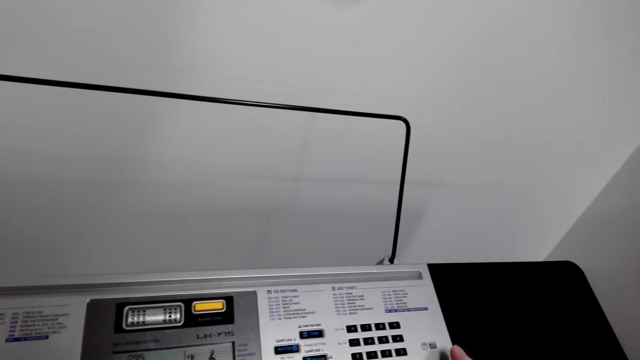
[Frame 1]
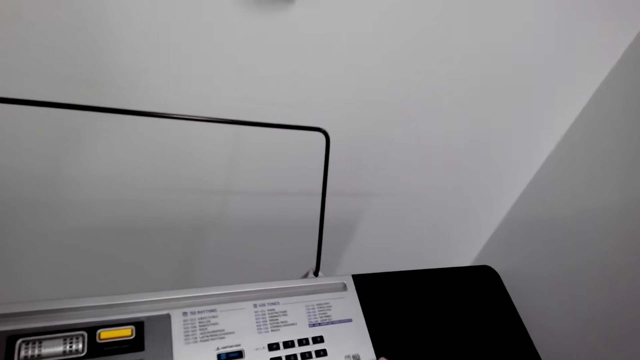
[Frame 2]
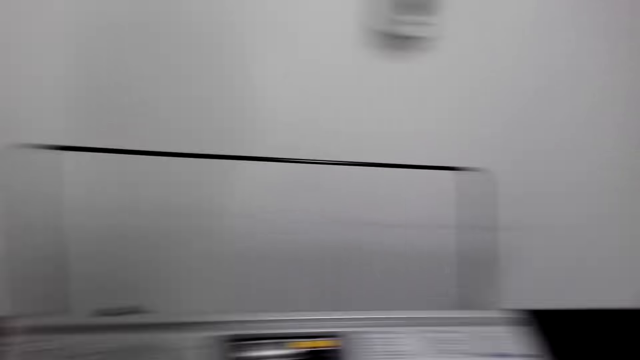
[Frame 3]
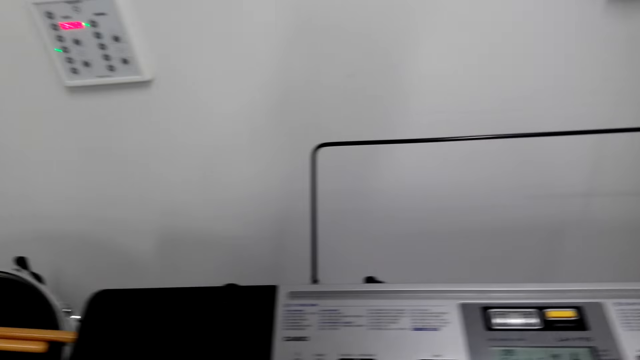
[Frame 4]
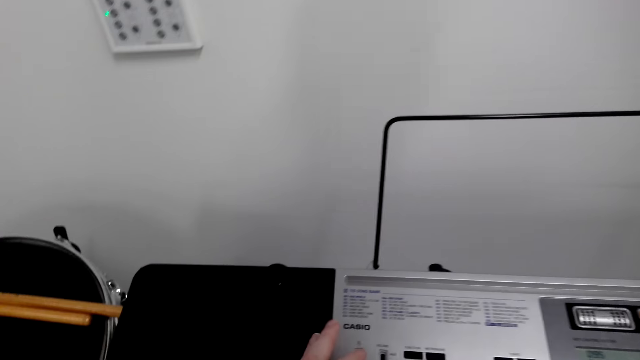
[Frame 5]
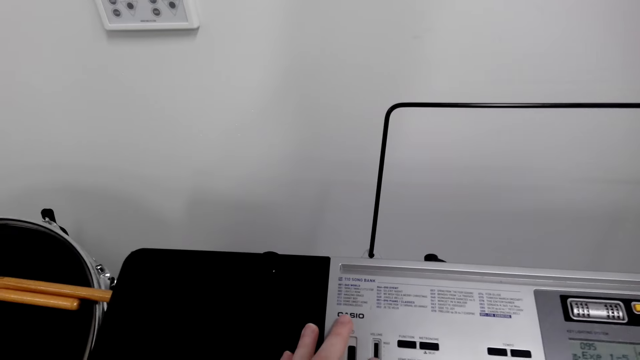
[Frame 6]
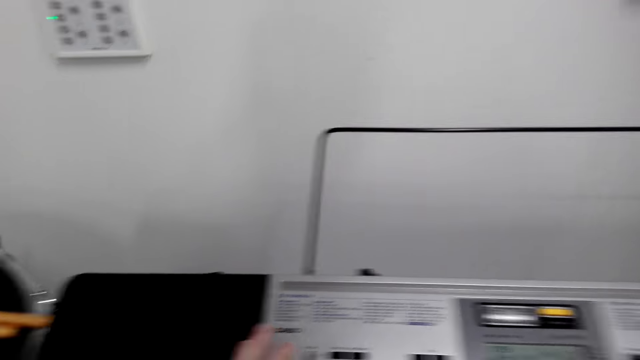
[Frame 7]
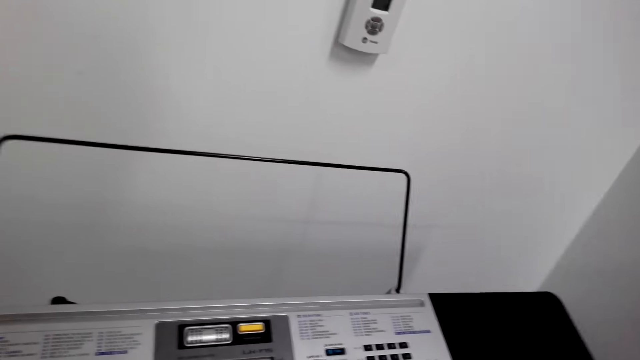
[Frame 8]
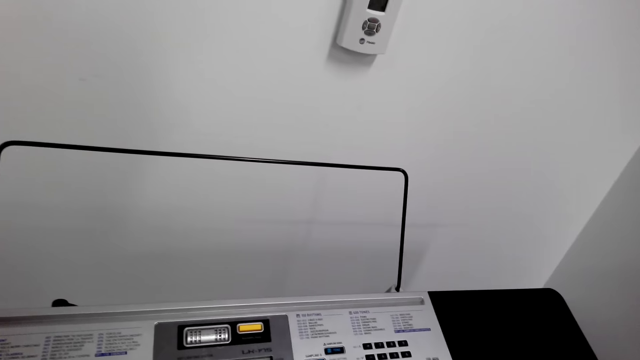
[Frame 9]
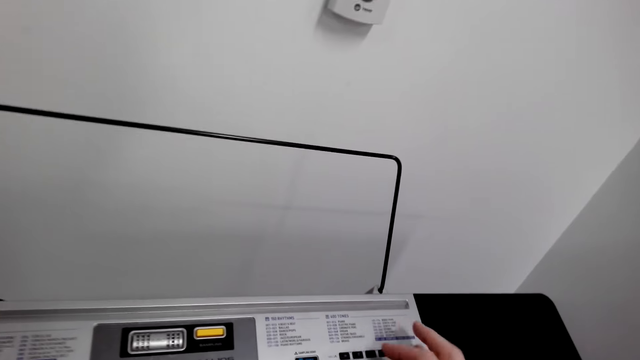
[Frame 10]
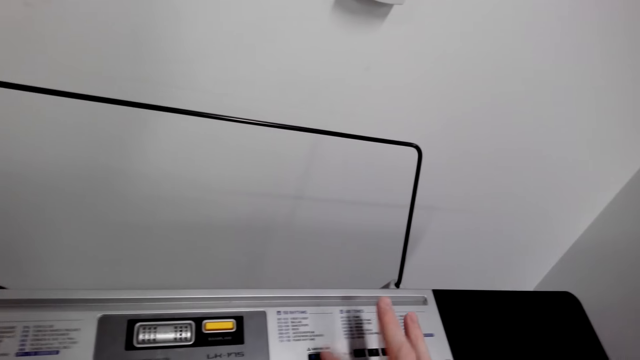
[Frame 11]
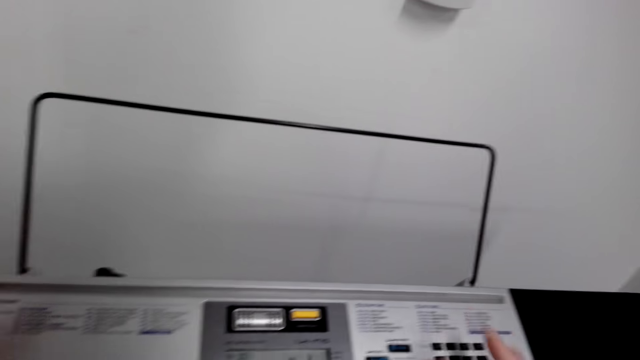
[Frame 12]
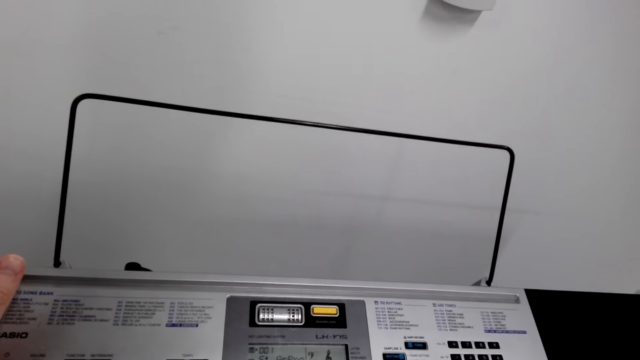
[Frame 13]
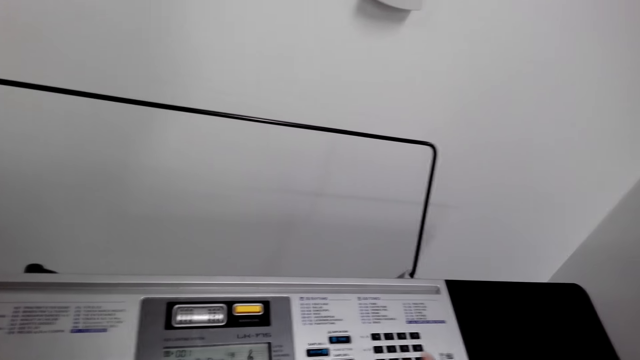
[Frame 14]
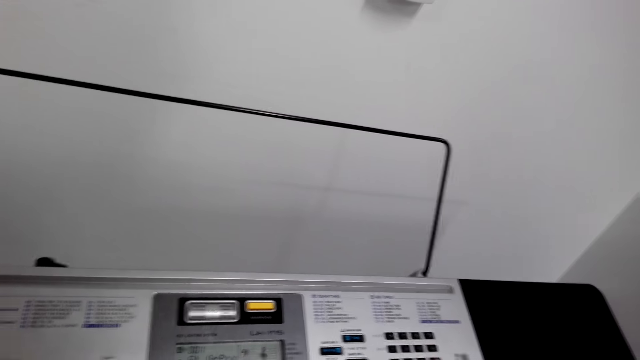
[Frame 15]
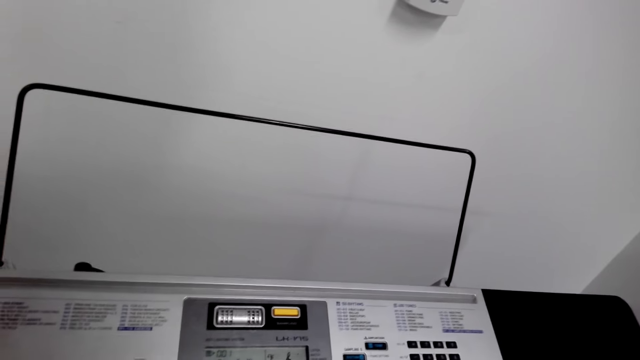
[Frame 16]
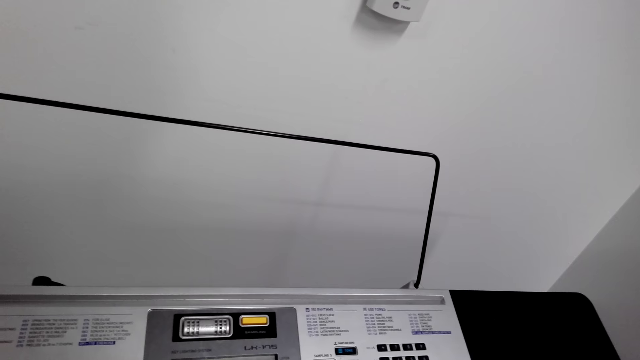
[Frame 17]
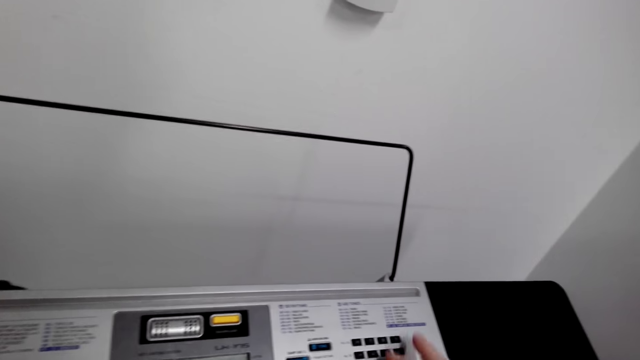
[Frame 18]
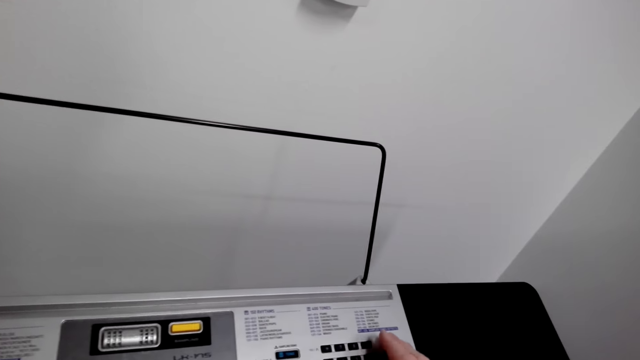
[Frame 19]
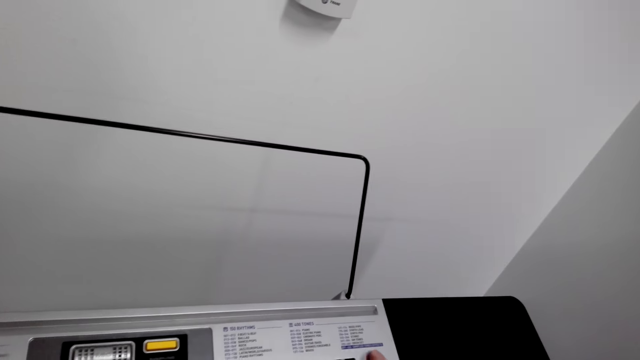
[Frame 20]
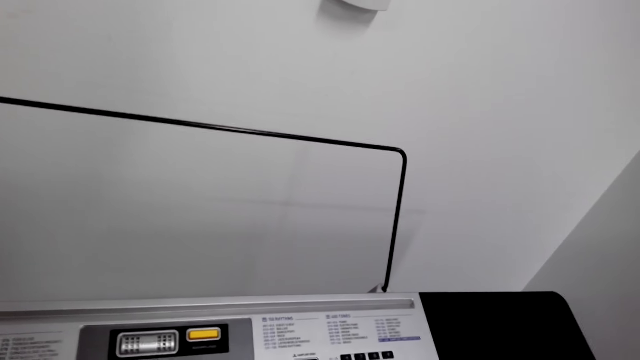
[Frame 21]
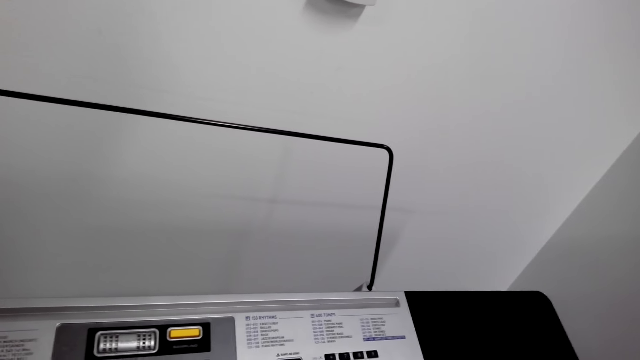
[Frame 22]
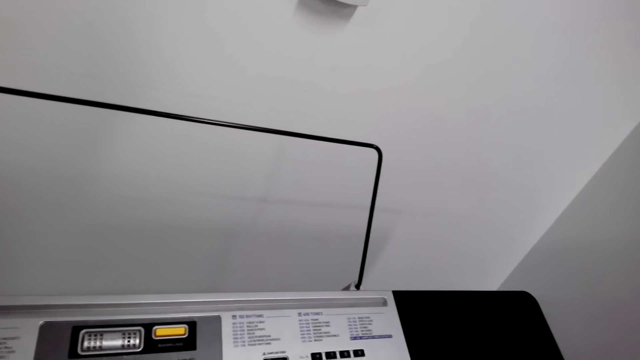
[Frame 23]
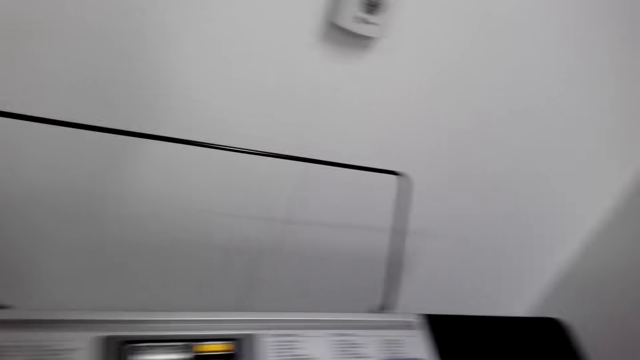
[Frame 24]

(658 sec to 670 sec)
The camera wearer plays a piano. They operate the piano. They look around.

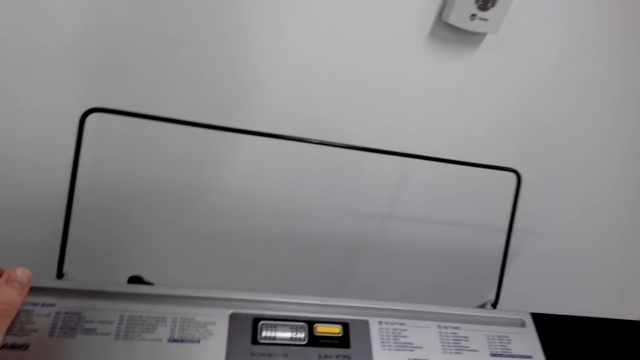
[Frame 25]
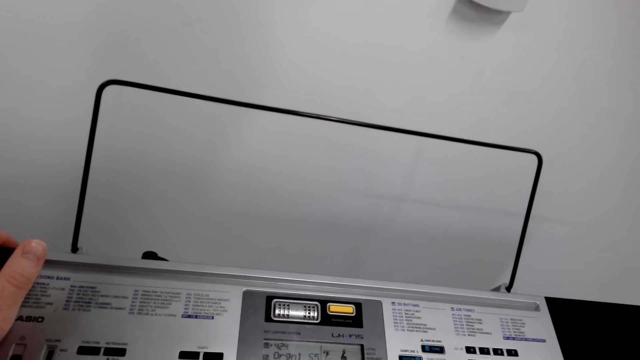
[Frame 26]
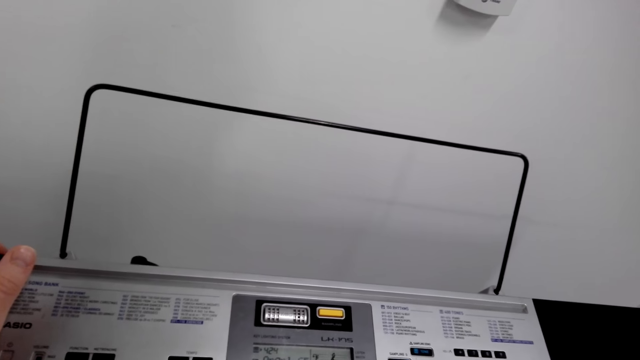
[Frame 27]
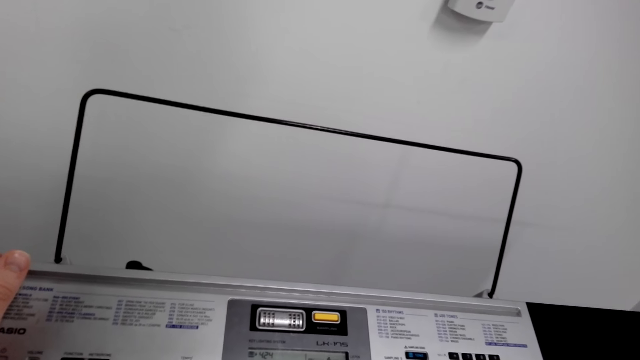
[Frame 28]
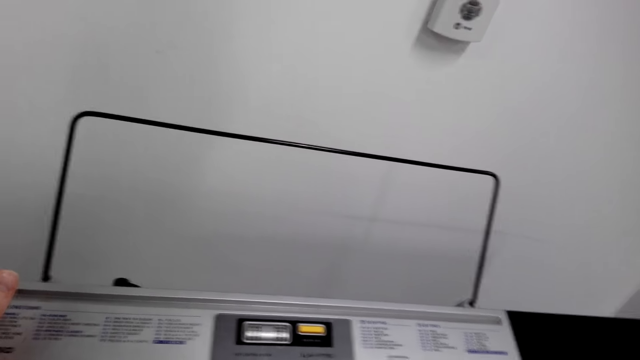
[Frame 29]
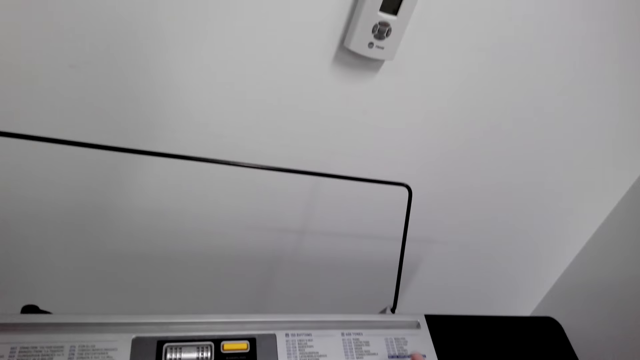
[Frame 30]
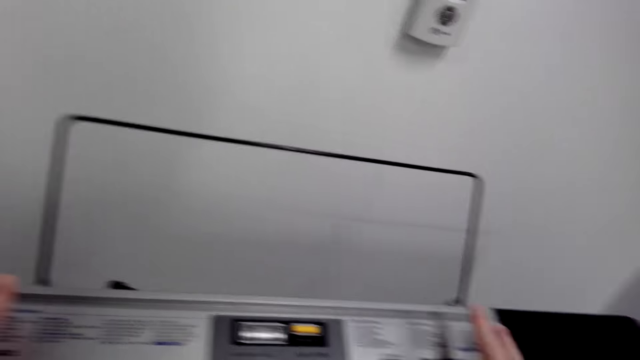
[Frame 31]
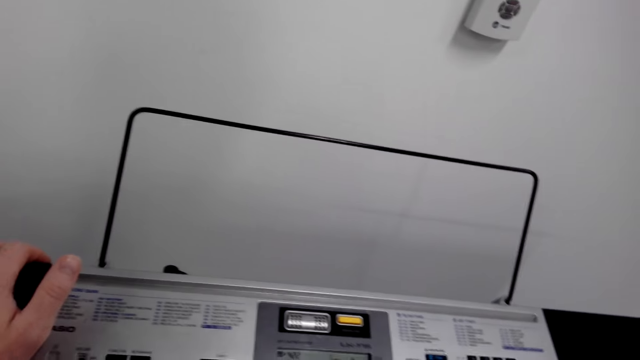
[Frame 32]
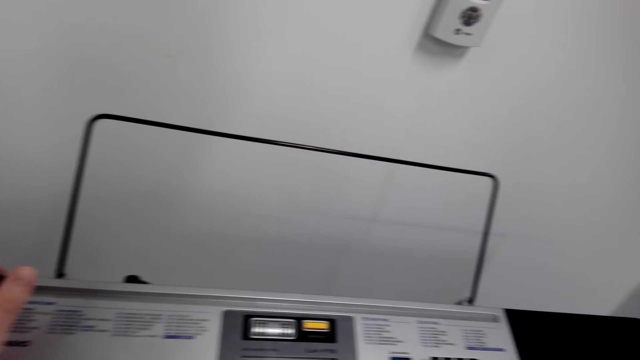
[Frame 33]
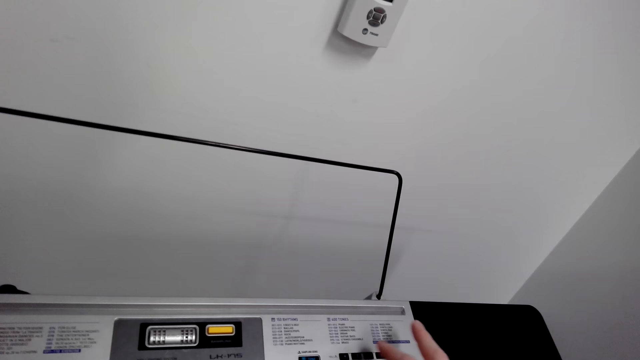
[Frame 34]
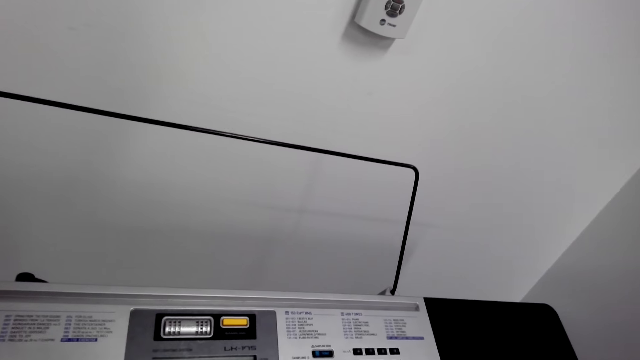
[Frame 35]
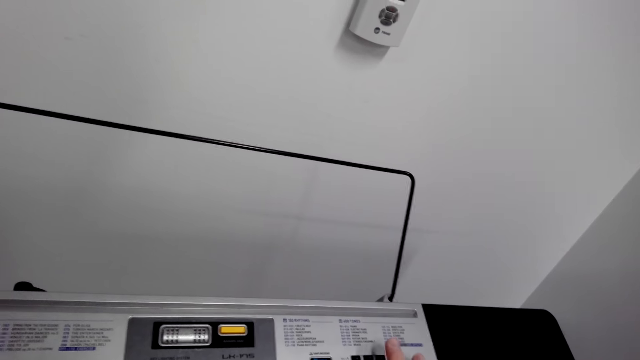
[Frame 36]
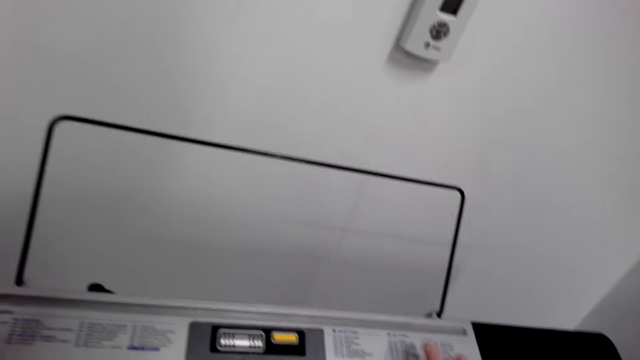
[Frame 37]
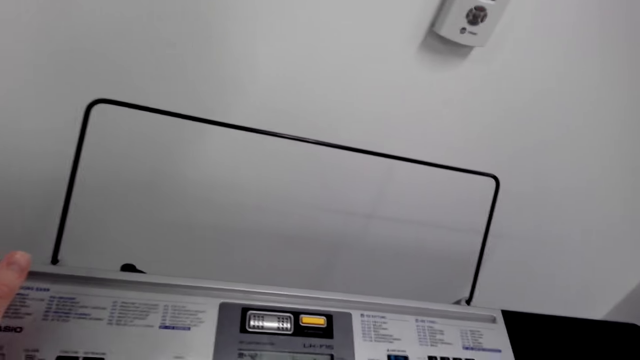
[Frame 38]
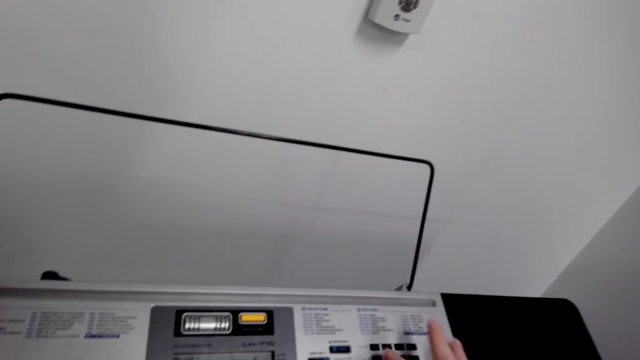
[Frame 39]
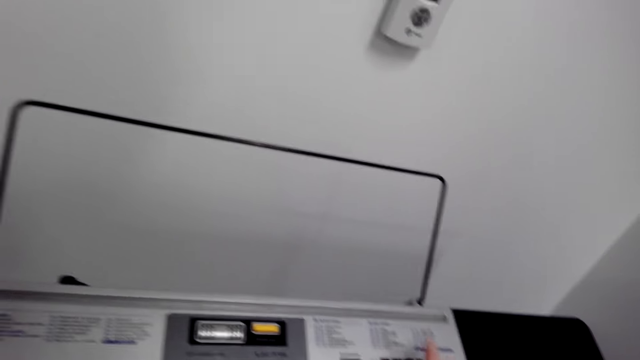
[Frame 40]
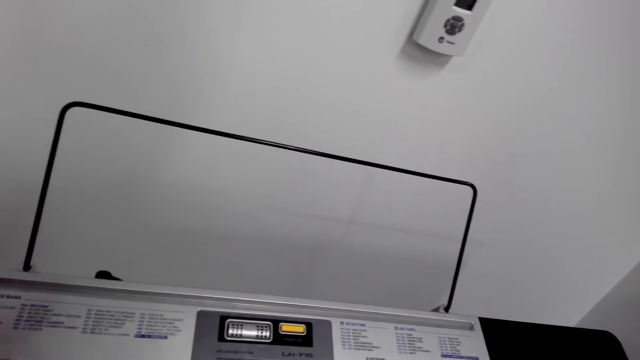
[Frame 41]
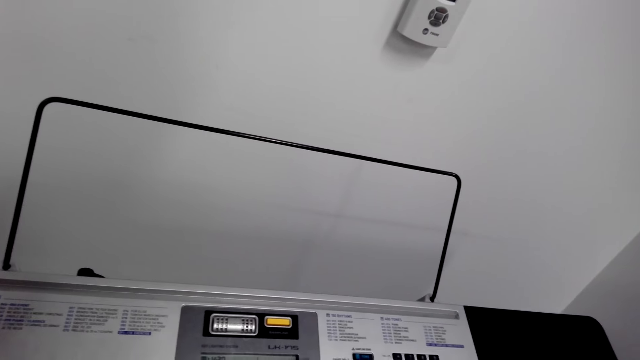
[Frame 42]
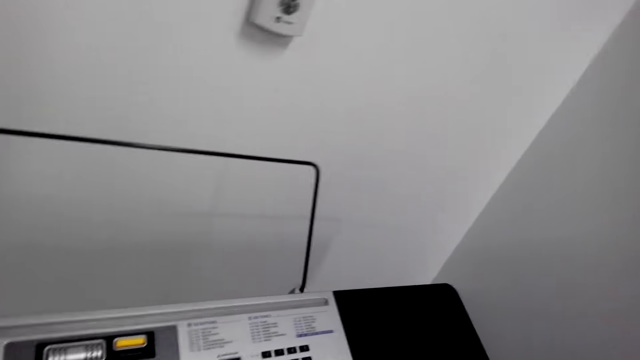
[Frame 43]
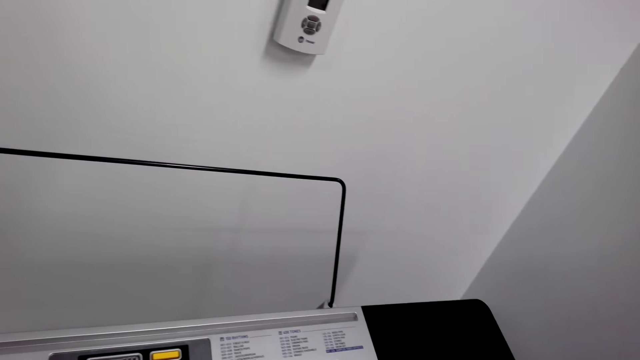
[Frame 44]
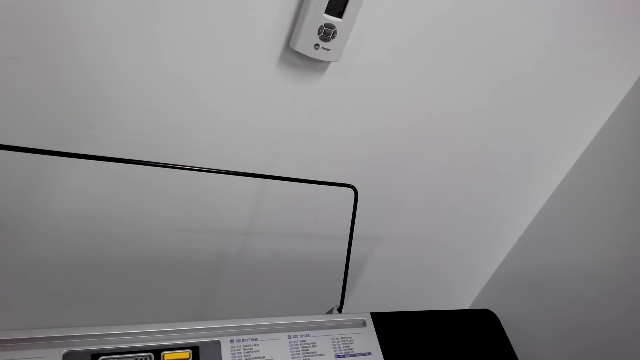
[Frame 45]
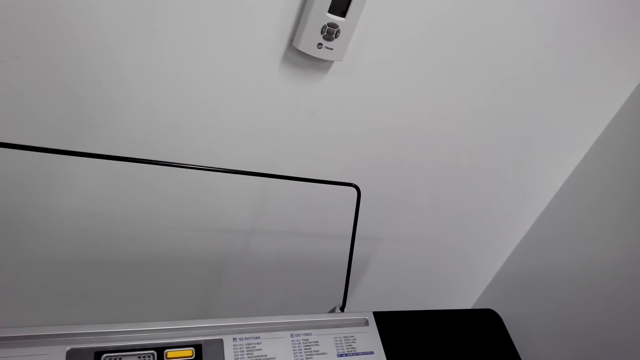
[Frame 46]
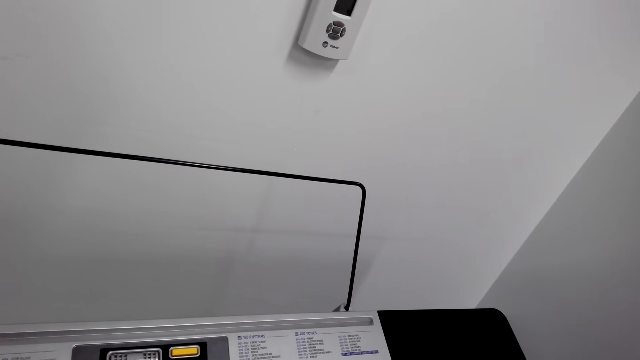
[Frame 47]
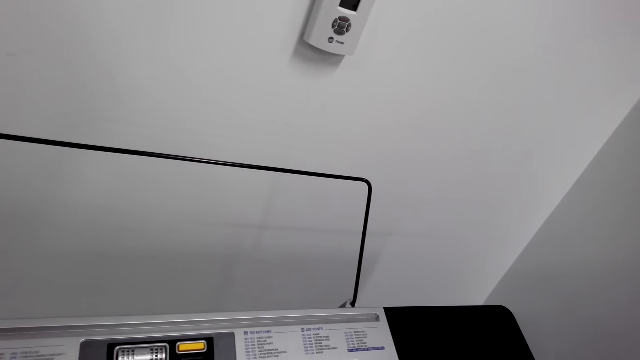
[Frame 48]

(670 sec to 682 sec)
The camera wearer plays a piano. They operate the piano. They play the piano.
